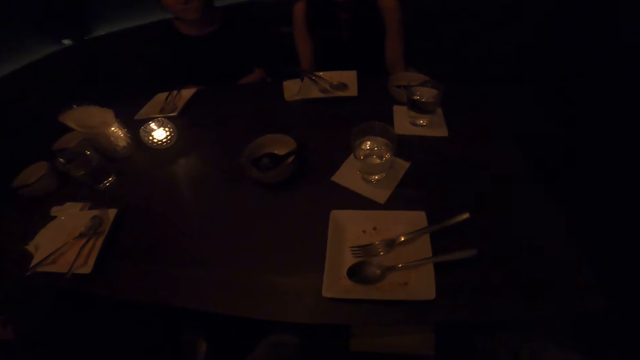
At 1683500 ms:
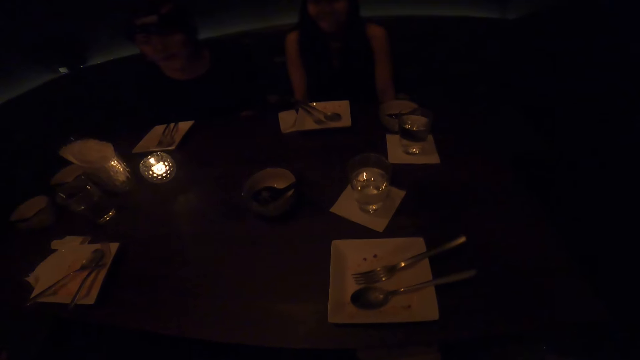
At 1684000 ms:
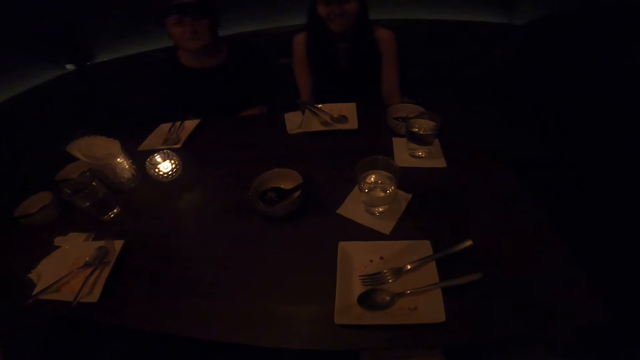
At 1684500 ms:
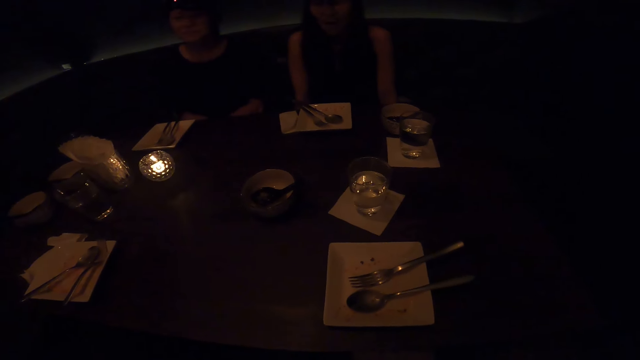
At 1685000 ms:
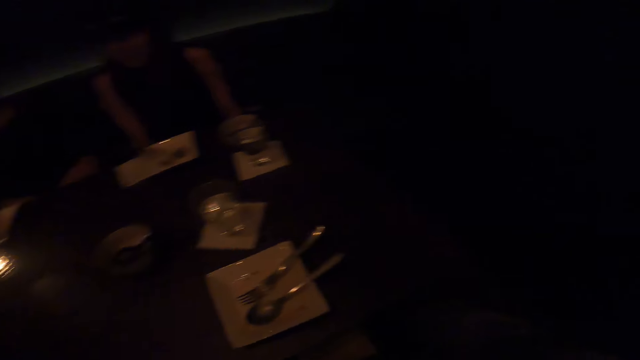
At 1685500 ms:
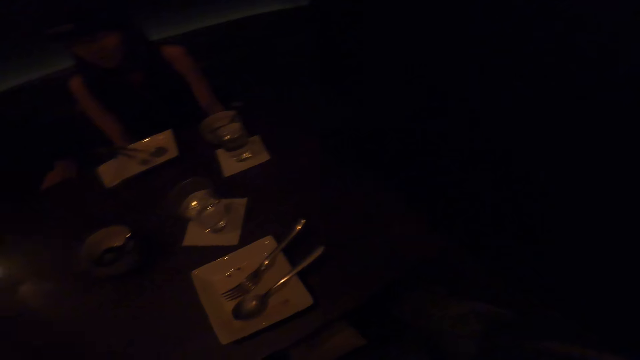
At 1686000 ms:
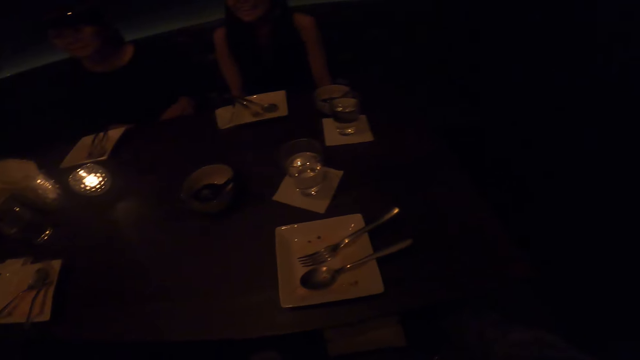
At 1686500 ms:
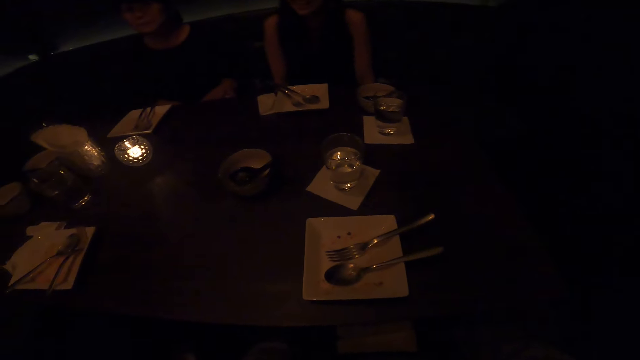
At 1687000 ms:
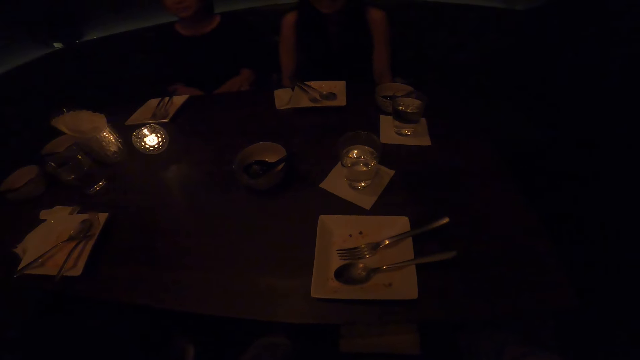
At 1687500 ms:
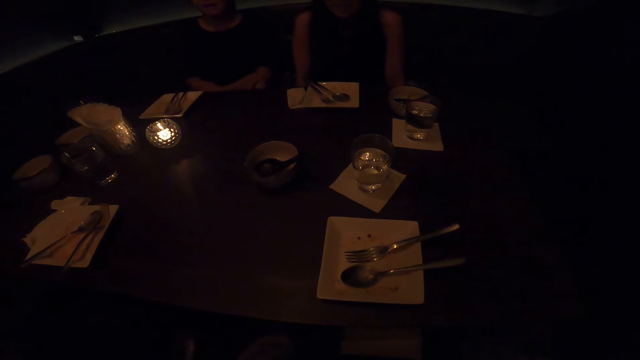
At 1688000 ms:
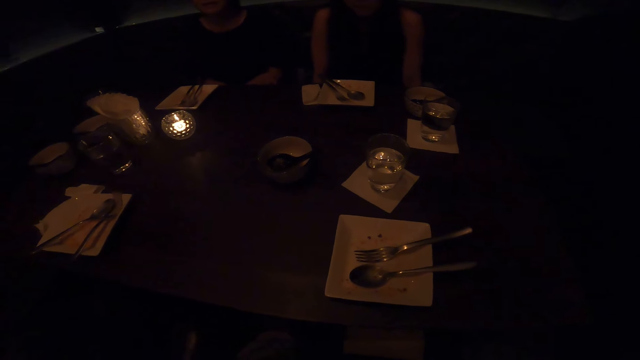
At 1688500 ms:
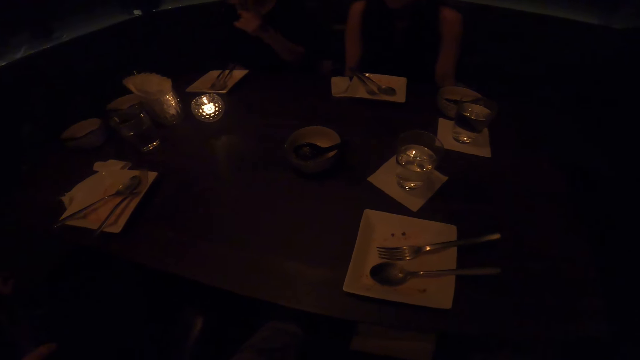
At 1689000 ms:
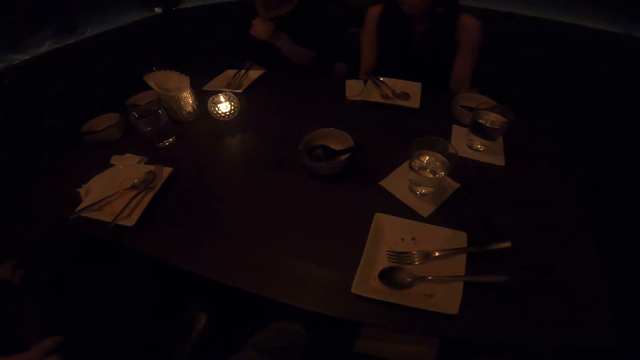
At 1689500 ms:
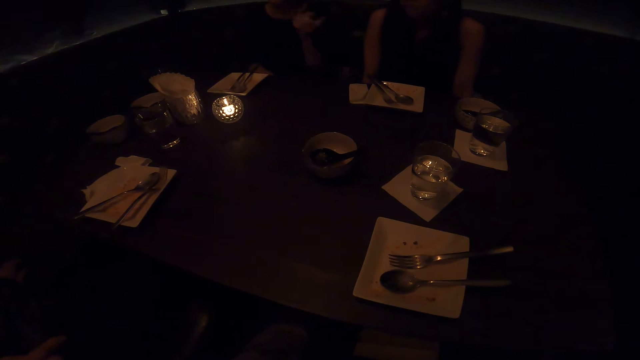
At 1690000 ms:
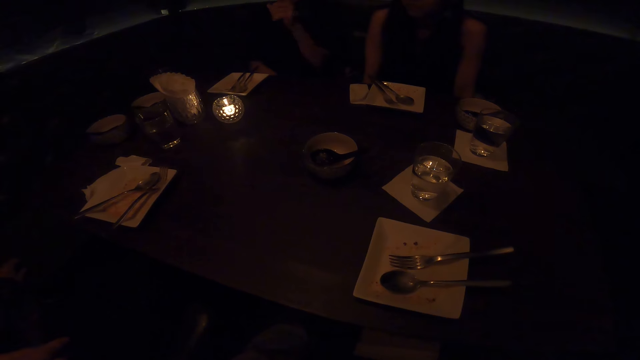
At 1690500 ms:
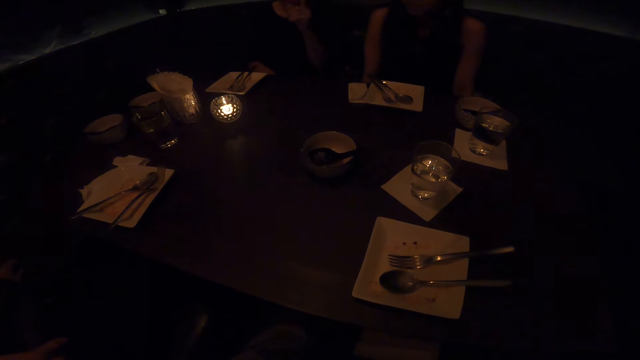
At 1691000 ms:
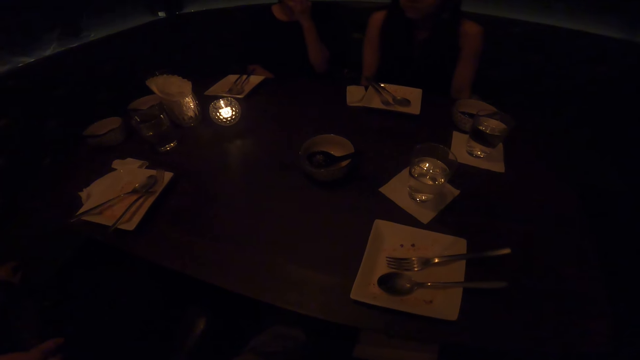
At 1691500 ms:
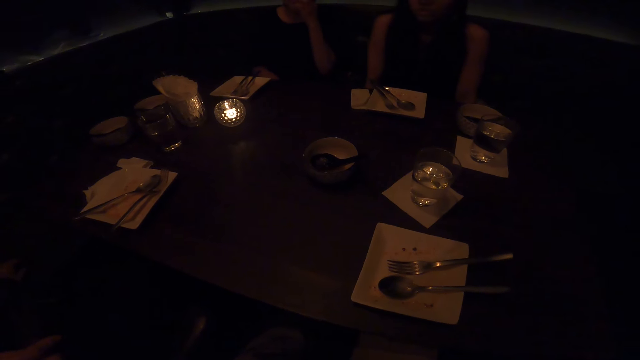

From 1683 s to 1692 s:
The camera wearer interacts with a woman. Another woman interacts with the camera wearer.

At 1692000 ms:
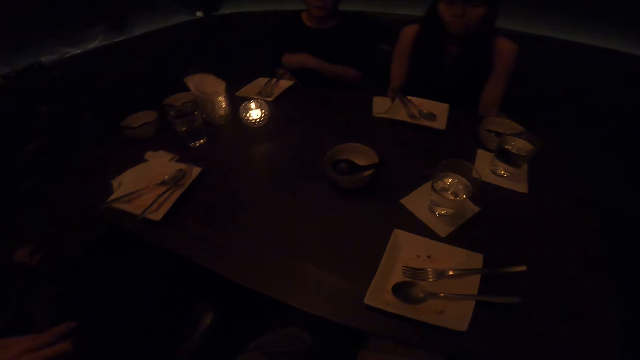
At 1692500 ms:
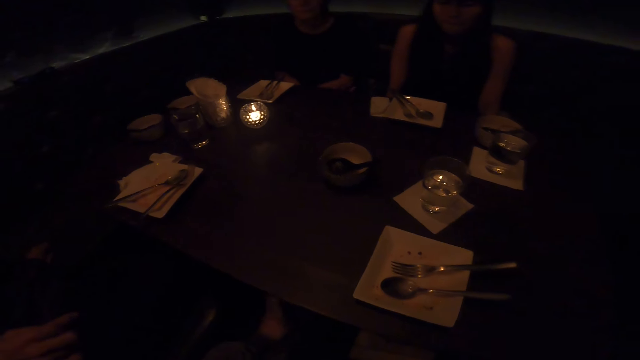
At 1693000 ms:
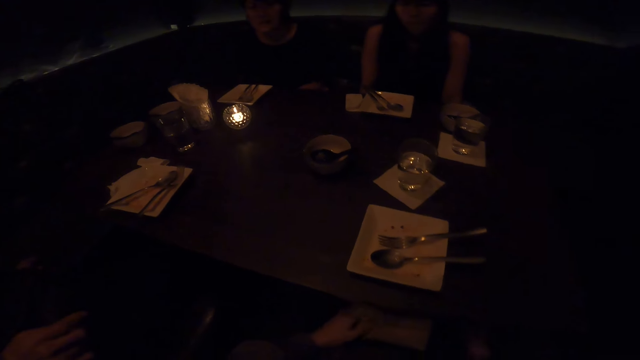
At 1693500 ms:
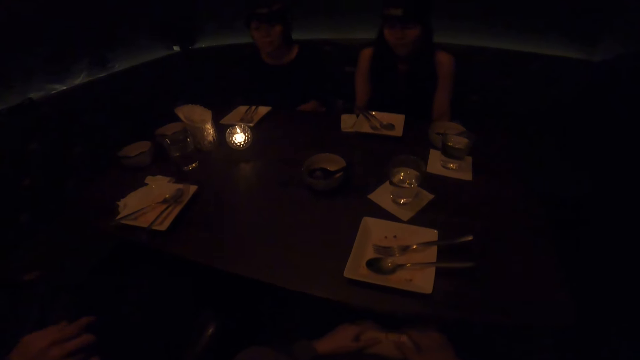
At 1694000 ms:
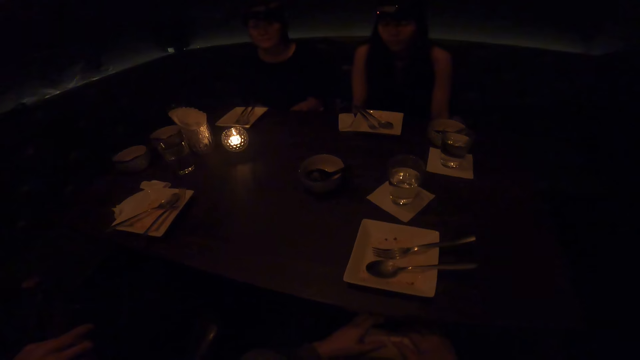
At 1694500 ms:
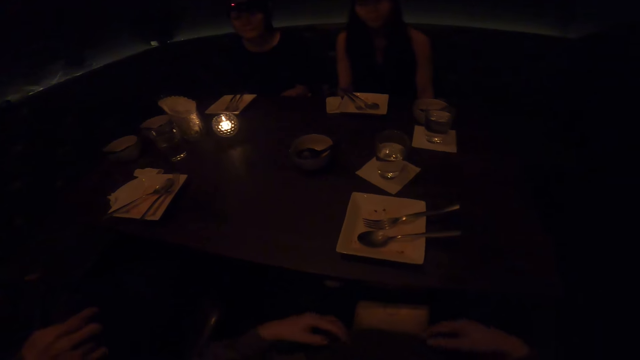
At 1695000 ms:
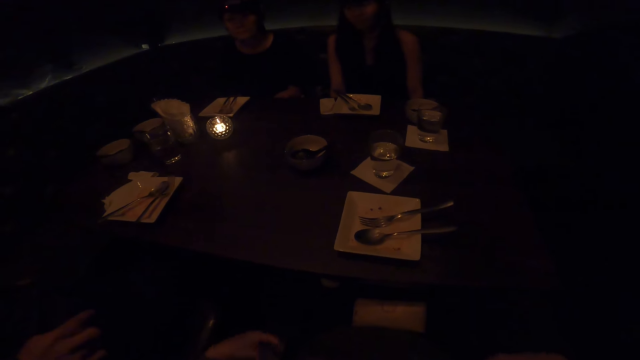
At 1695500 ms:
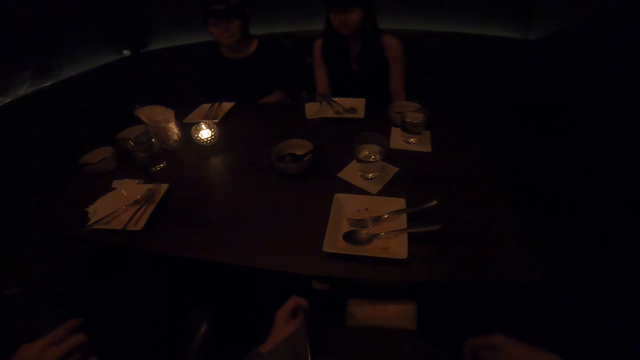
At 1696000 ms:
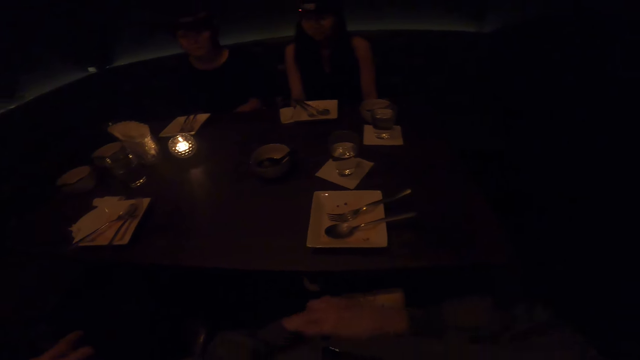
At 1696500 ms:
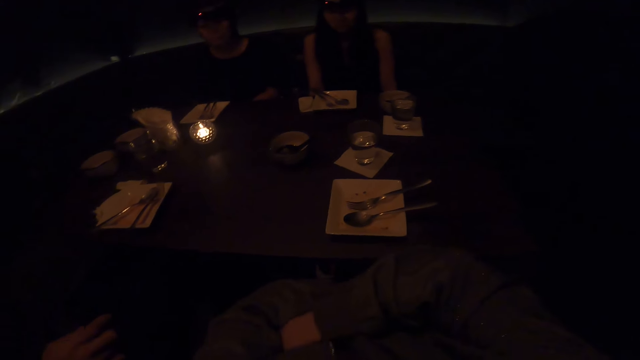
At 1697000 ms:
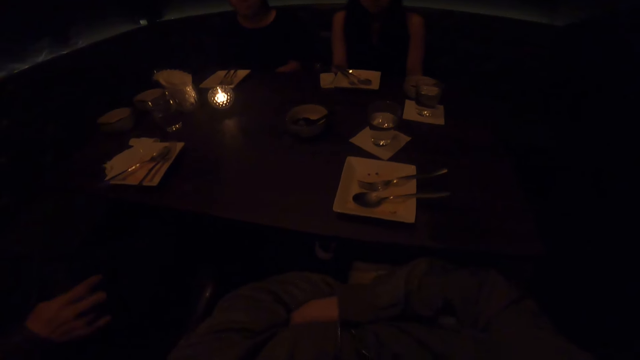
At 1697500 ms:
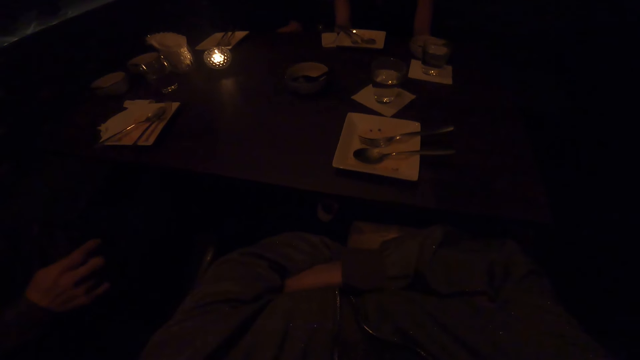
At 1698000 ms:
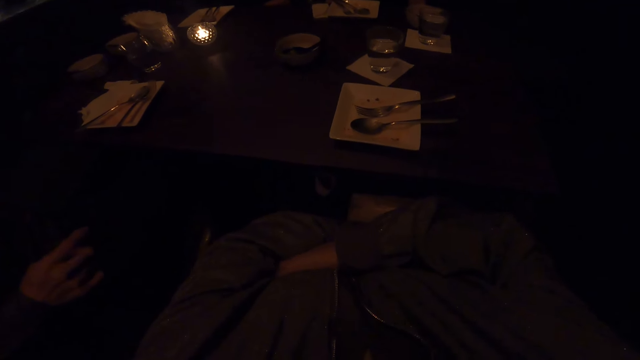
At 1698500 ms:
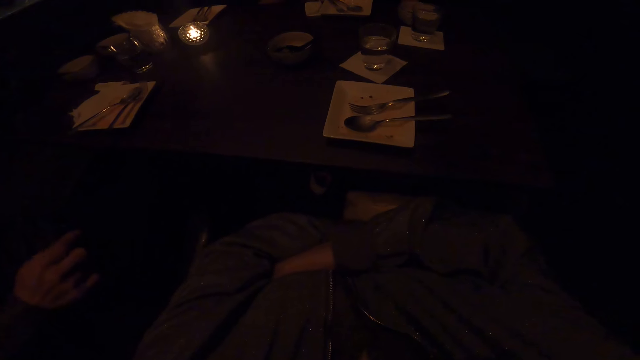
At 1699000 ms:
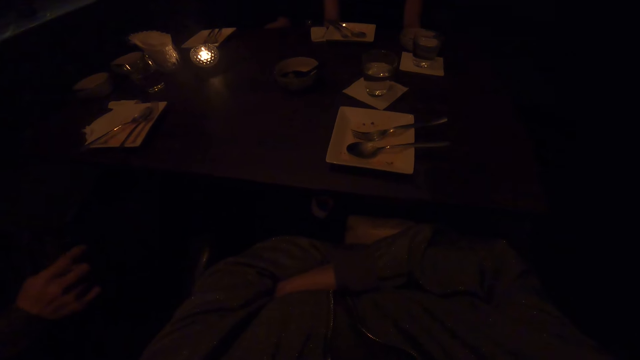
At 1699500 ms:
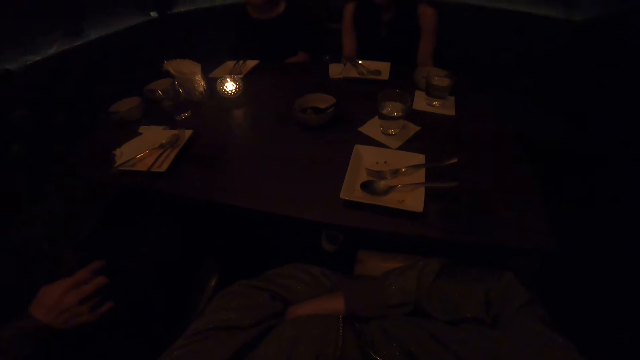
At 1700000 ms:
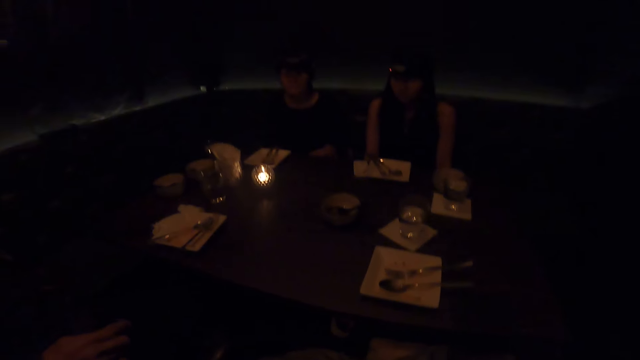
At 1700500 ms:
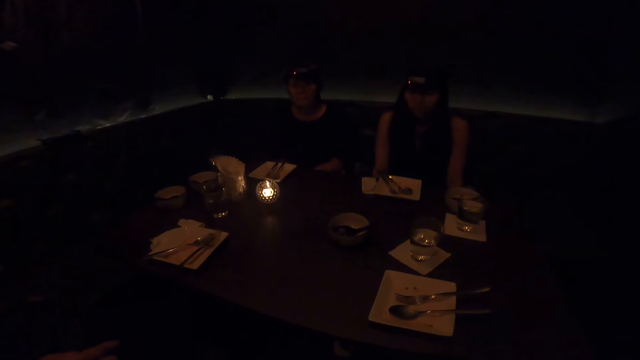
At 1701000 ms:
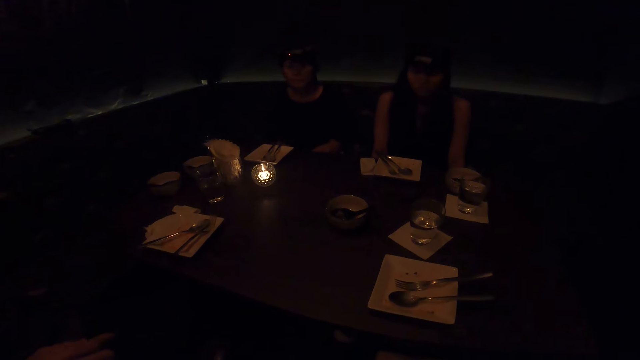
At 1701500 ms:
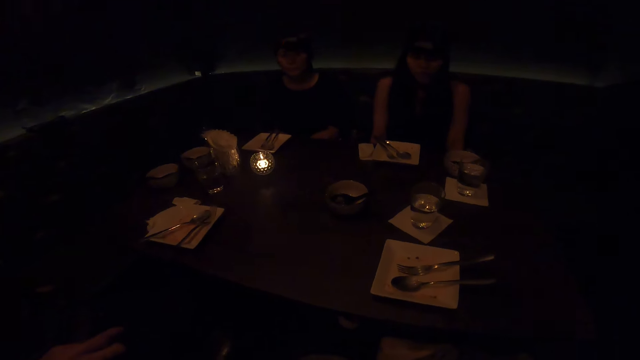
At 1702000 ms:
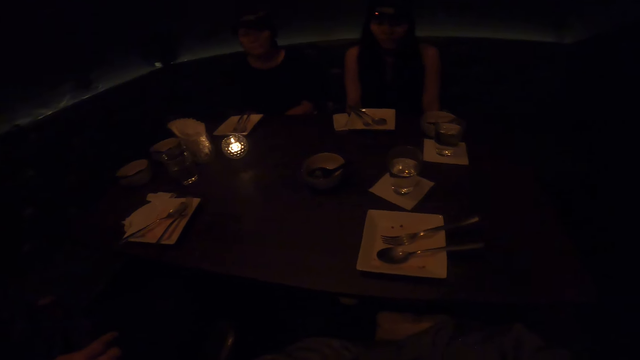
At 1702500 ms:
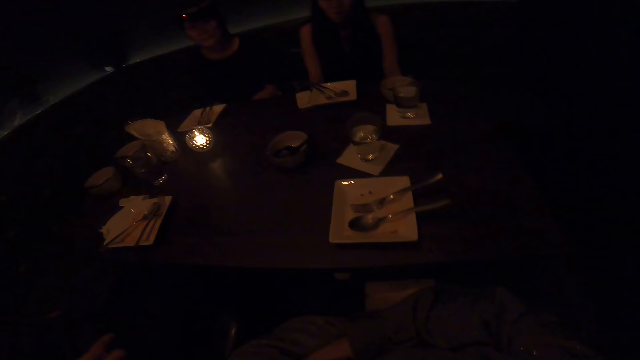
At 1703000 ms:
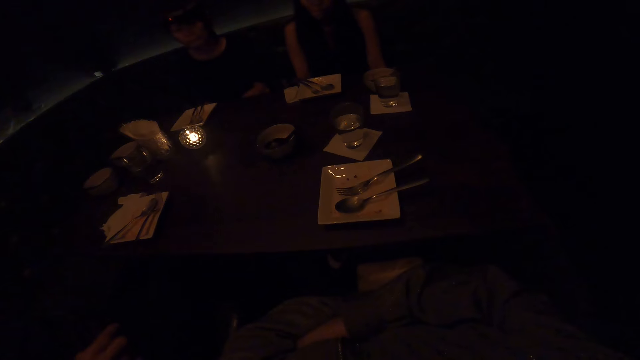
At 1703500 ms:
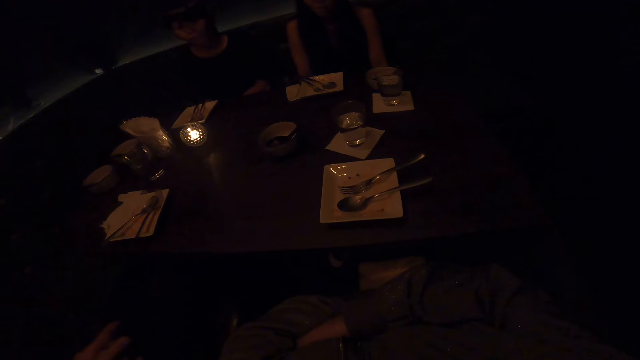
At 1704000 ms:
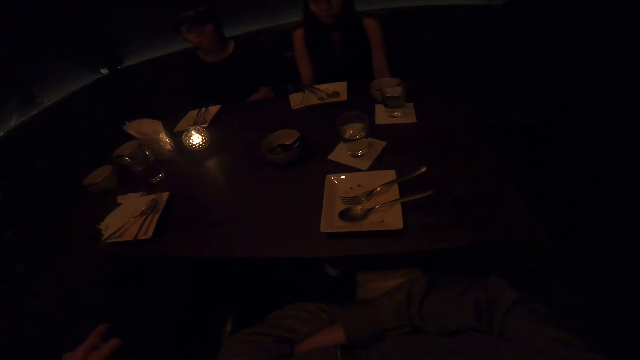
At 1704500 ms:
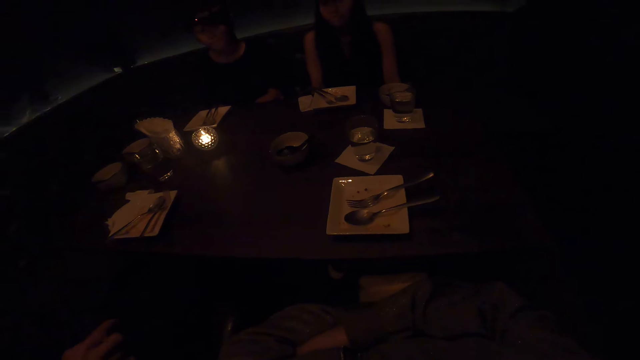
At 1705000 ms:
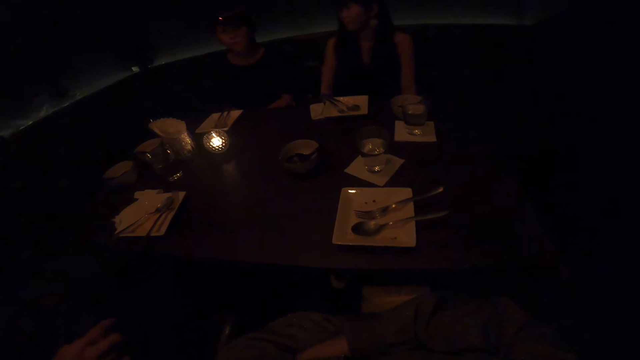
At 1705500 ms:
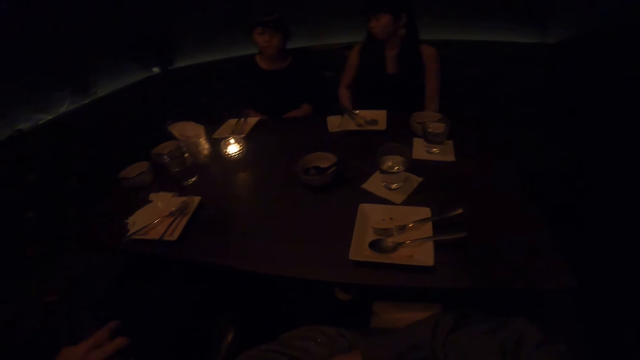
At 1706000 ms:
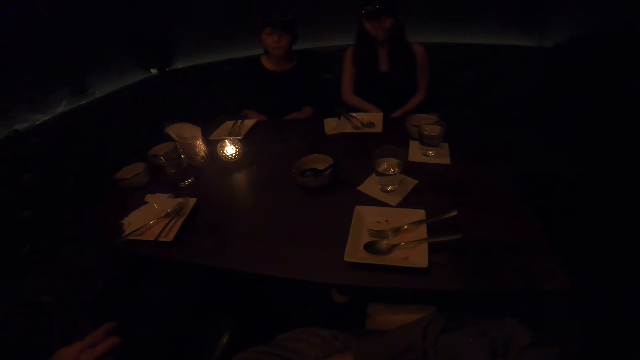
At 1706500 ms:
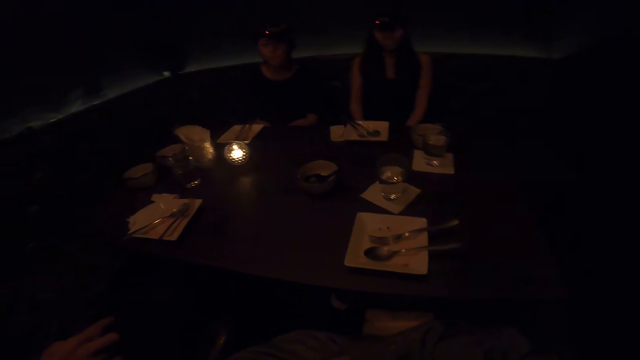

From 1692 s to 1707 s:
The camera wearer looks at the table. She crosses her hands on her chest. She interacts with a woman.
